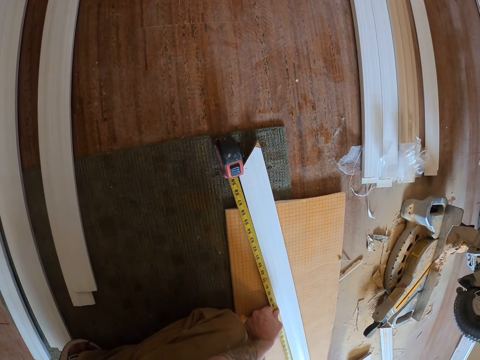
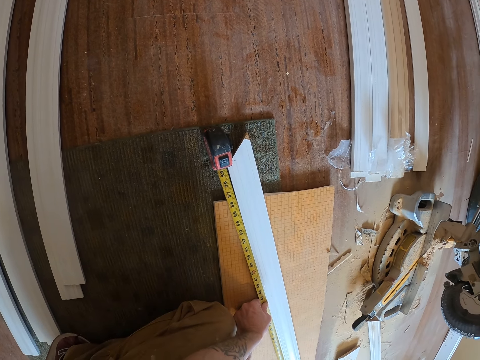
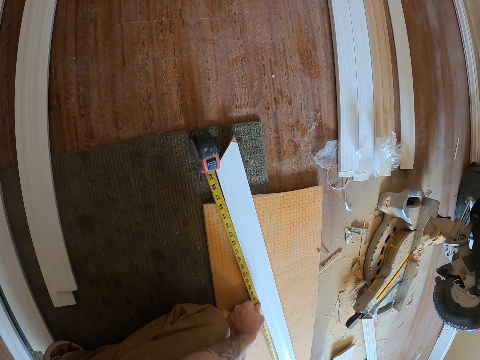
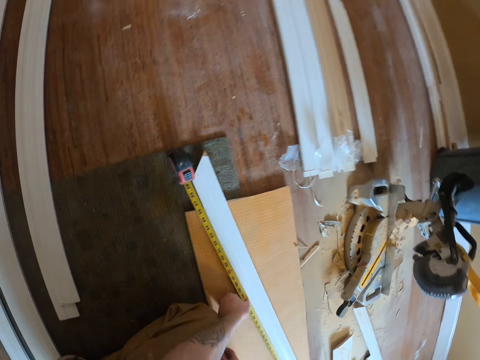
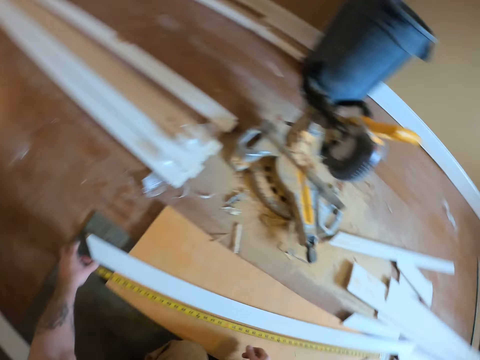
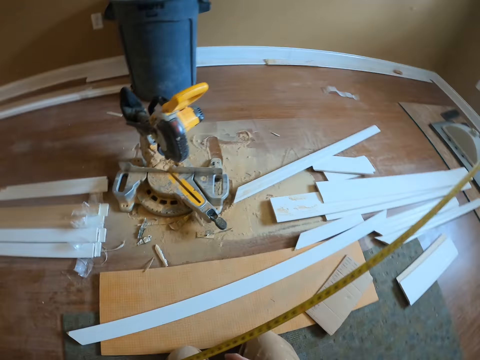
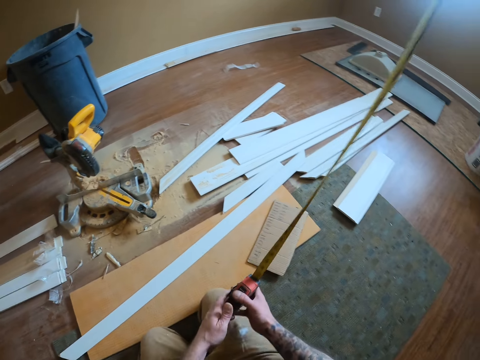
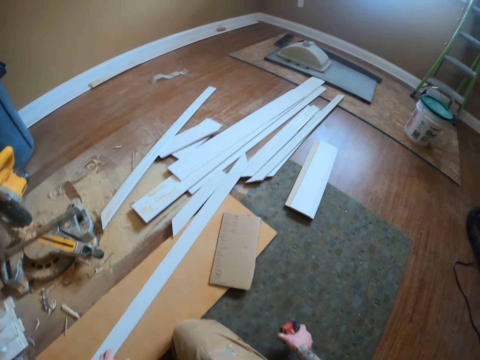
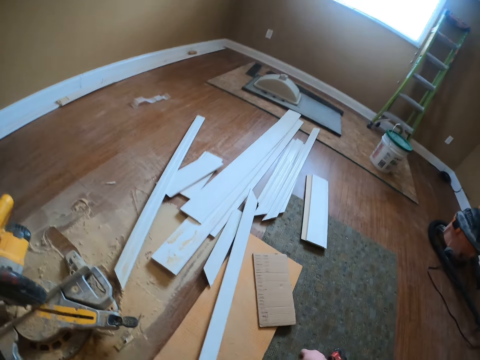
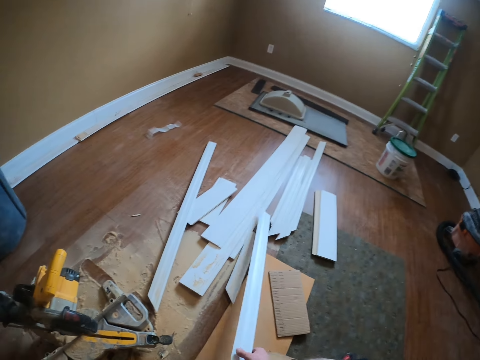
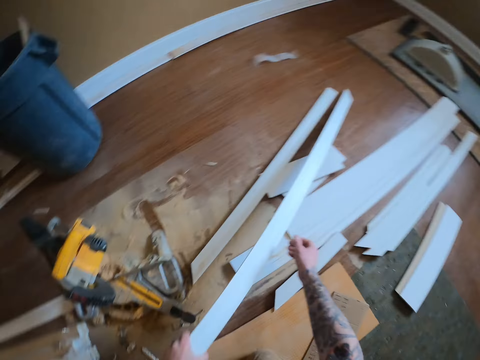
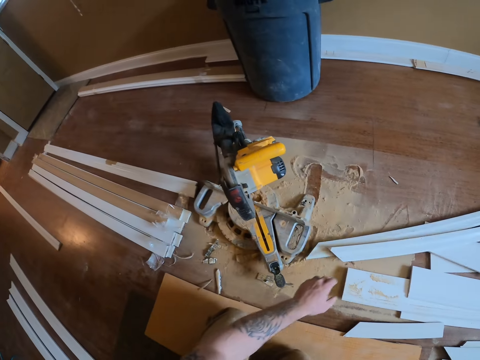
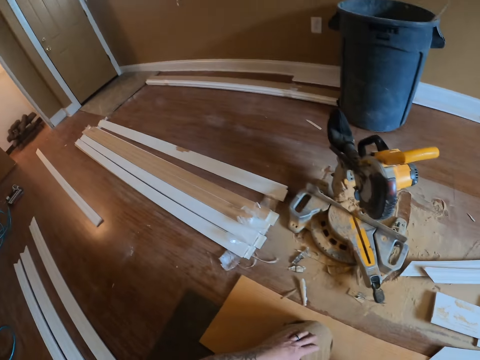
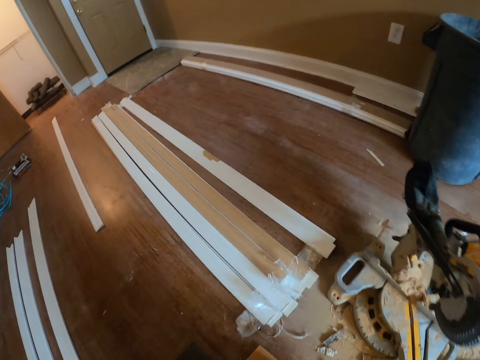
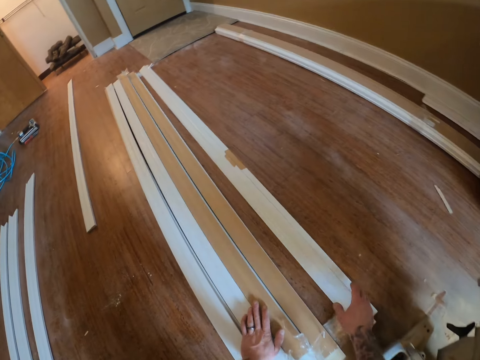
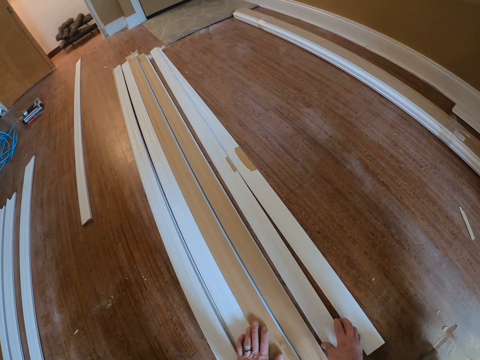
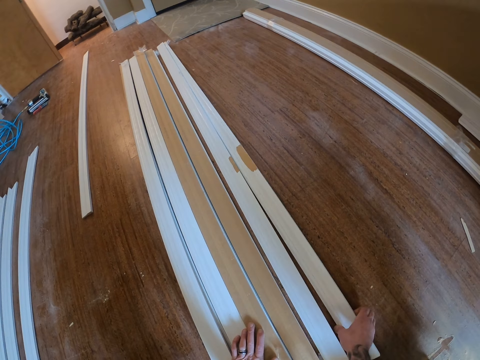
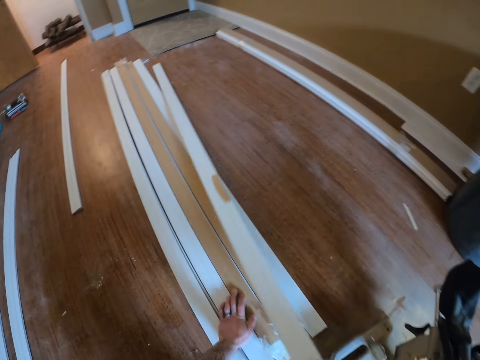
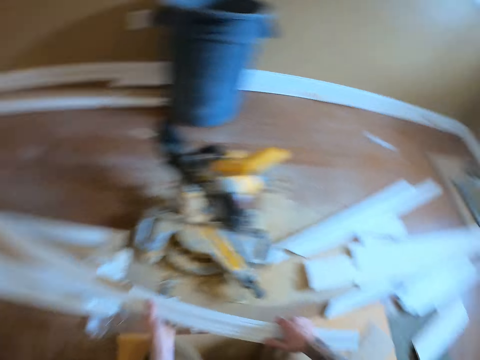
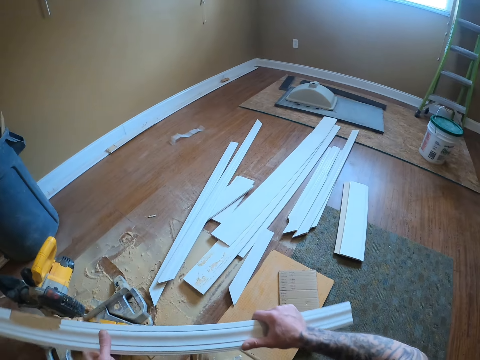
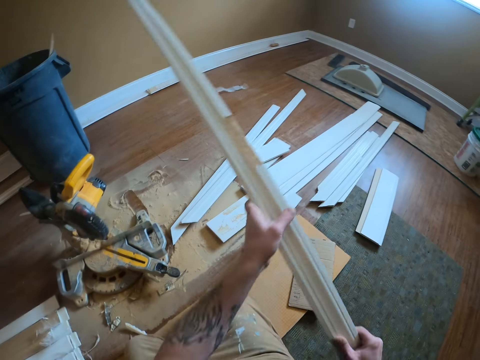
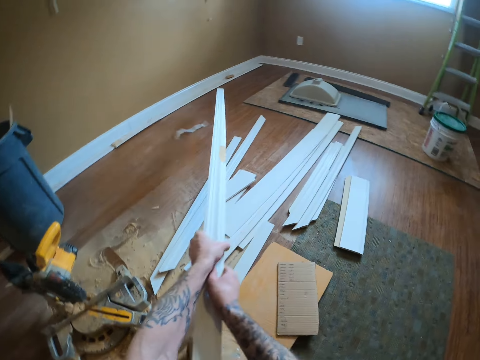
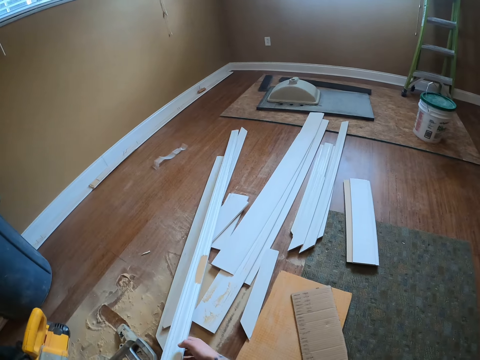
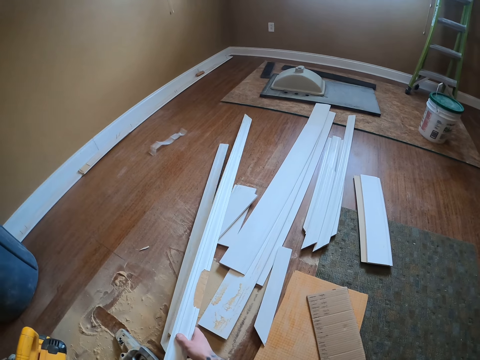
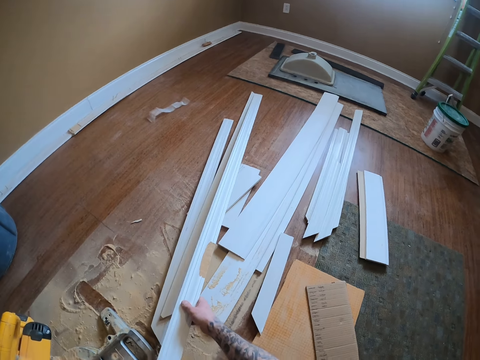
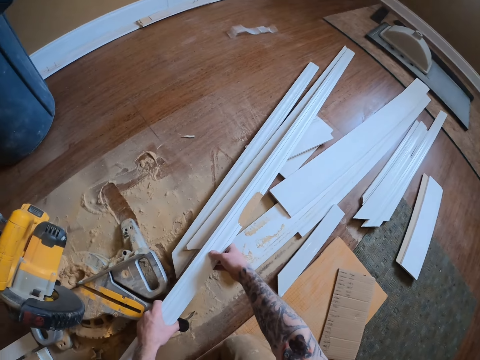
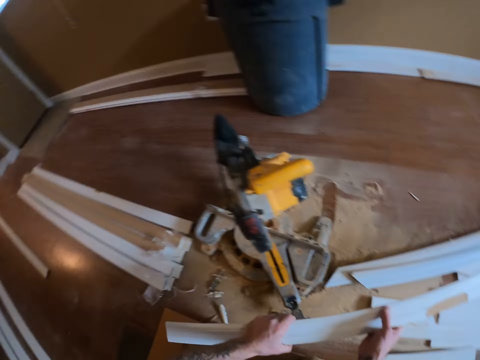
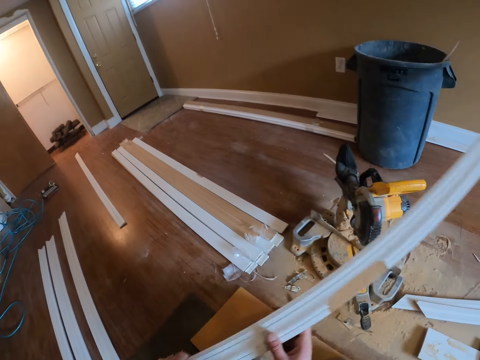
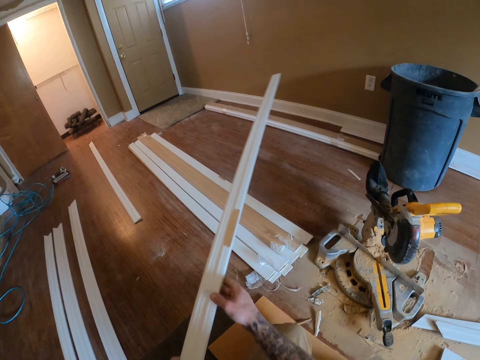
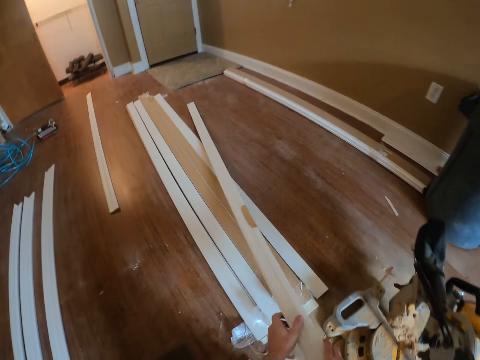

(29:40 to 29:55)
The camera wearer folds the tape measure. They put the wood on other woods. They take the piece of wood. They put the wood down.

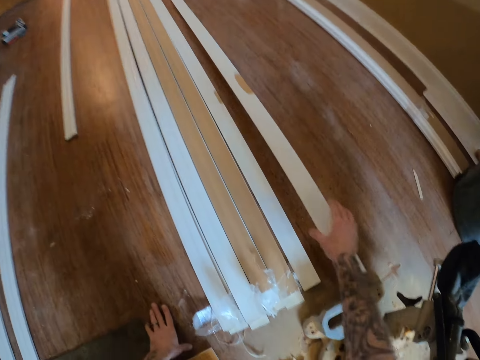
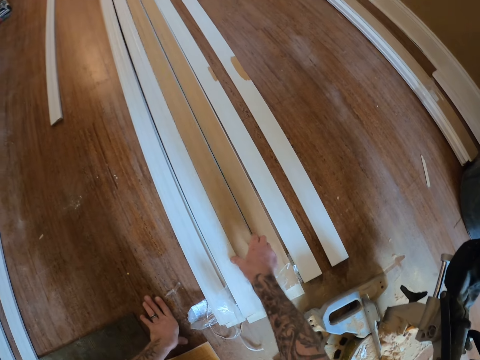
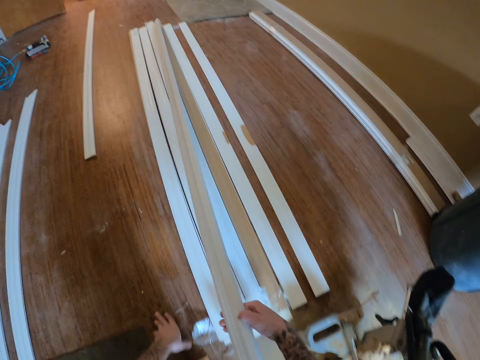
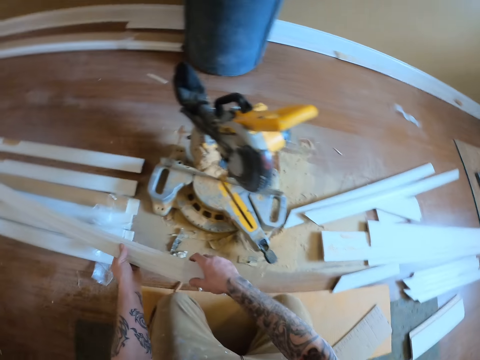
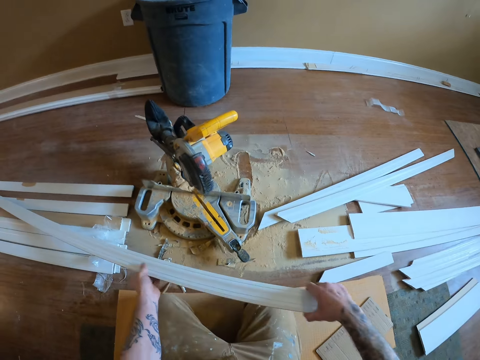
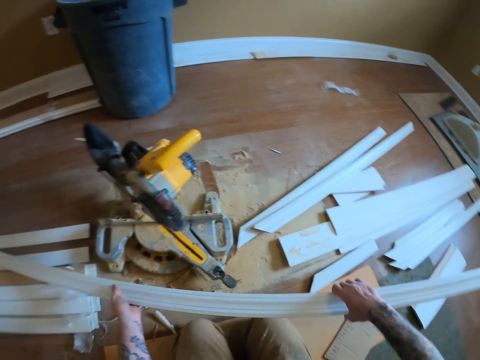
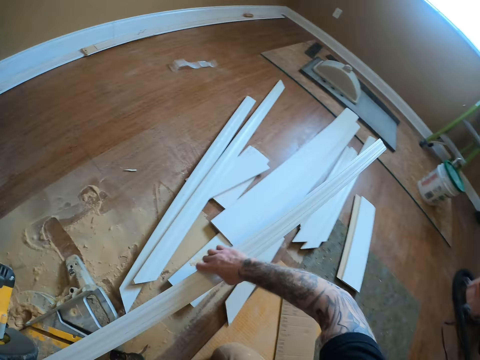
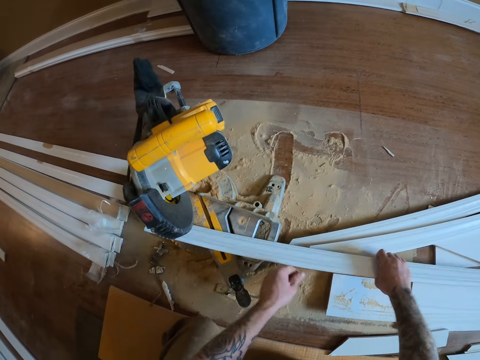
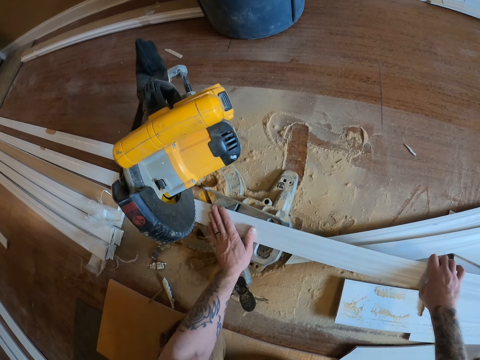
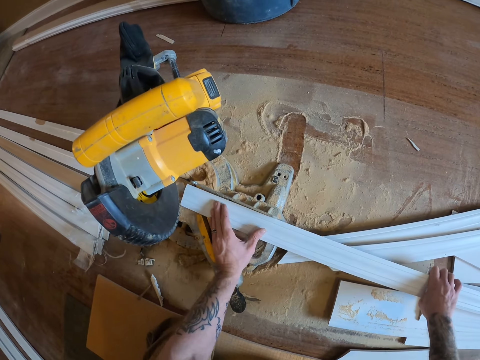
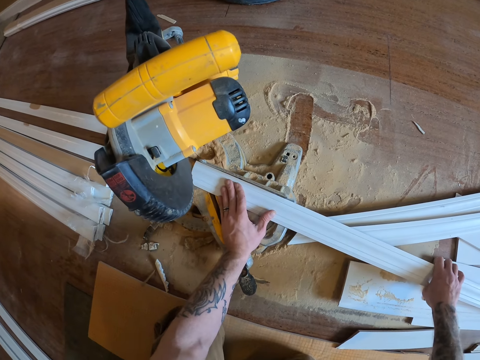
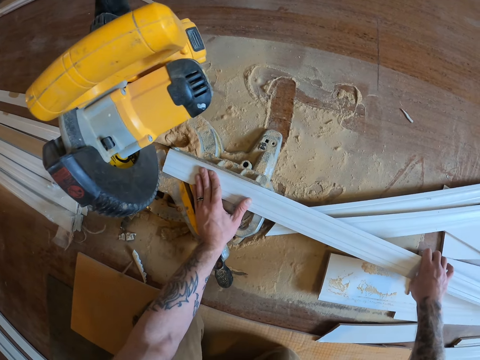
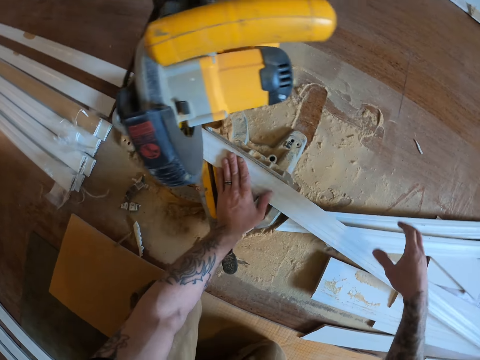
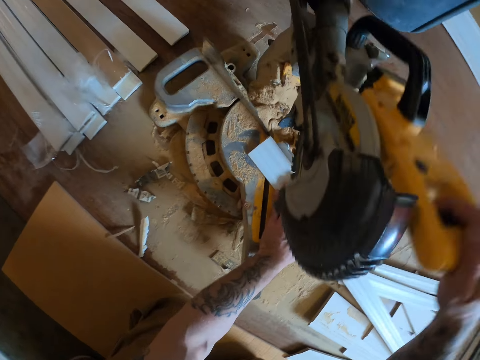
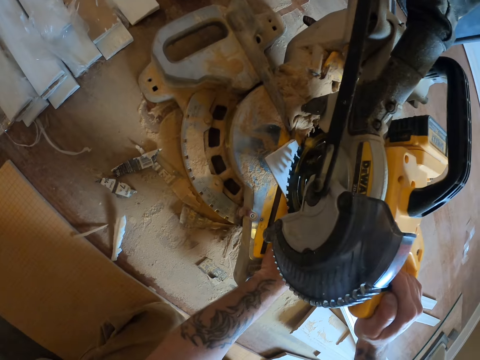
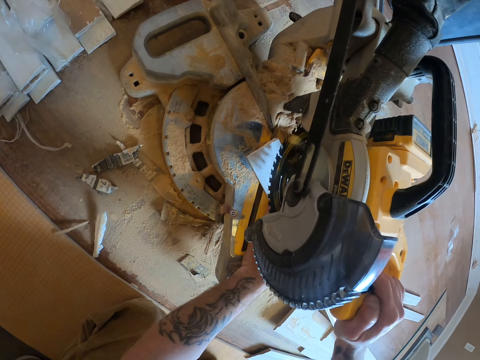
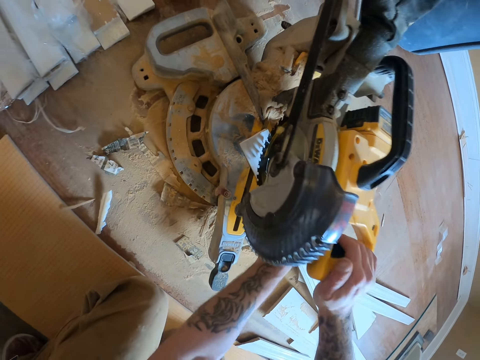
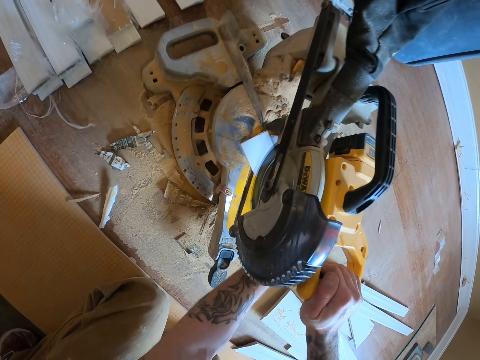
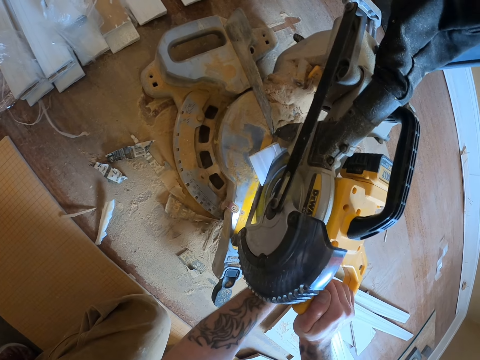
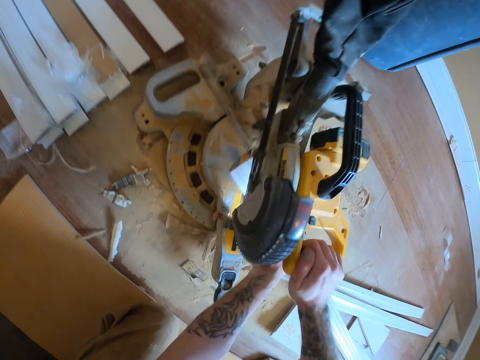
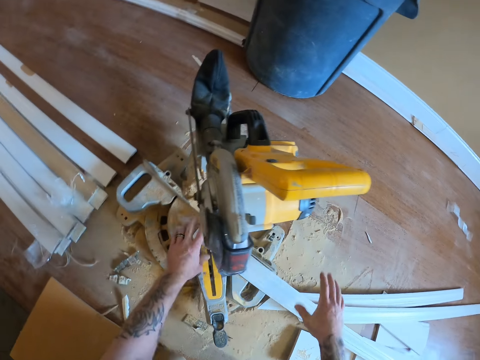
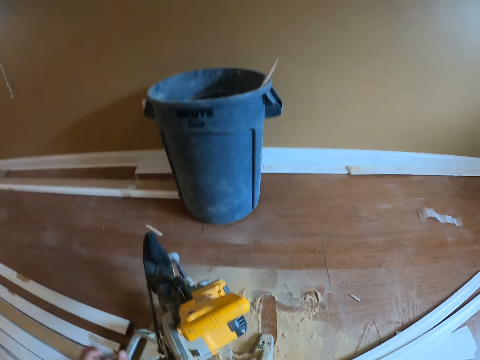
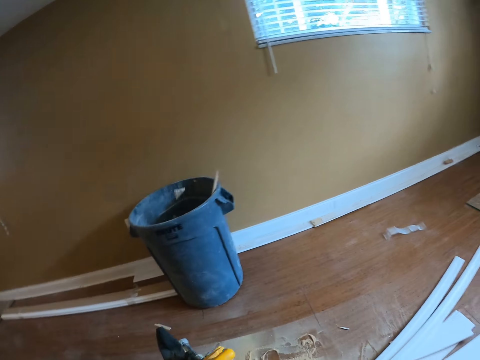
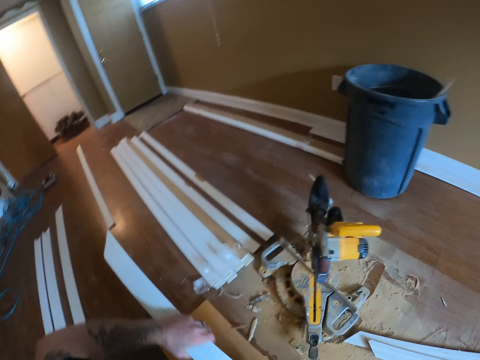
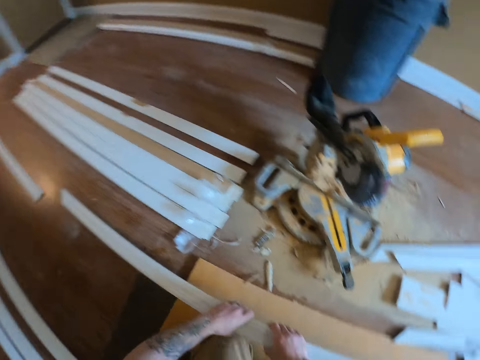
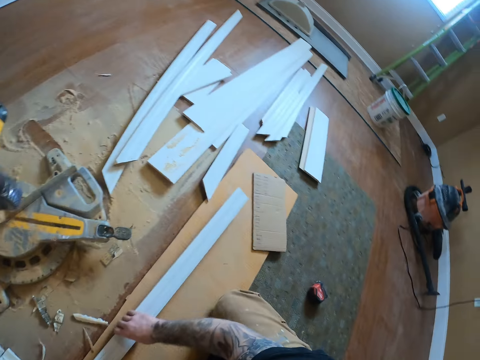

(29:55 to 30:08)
The camera wearer turns the piece of wood. They return the wood. They take the piece of wood. They put the piece of wood on the wood cutter. They hold the wood cutter. They cut the piece of wood. They throw the cut piece of wood in the trash bin.
